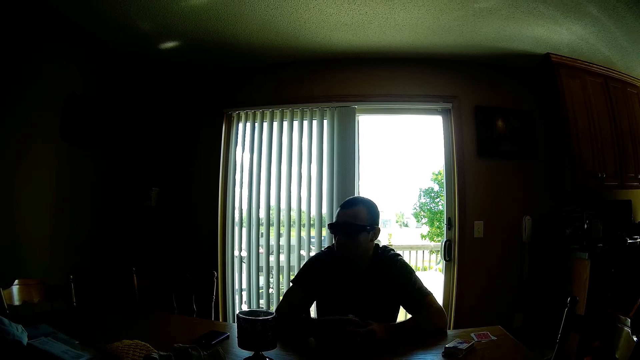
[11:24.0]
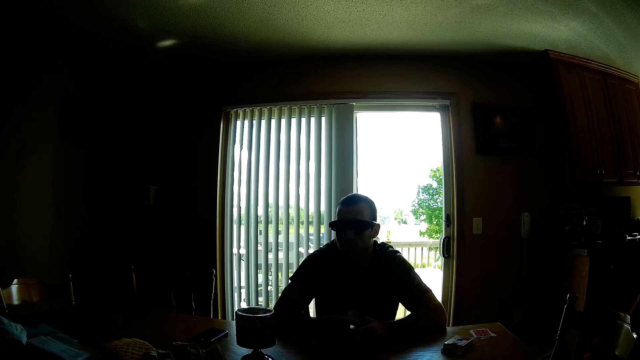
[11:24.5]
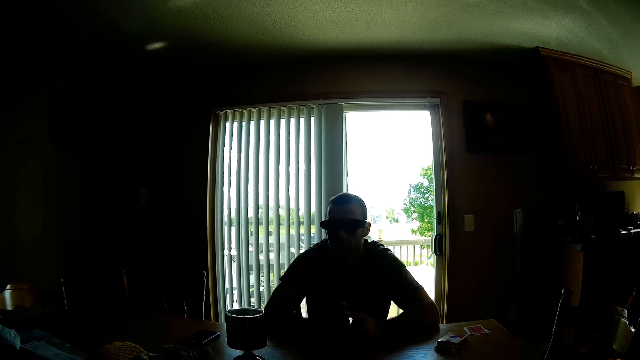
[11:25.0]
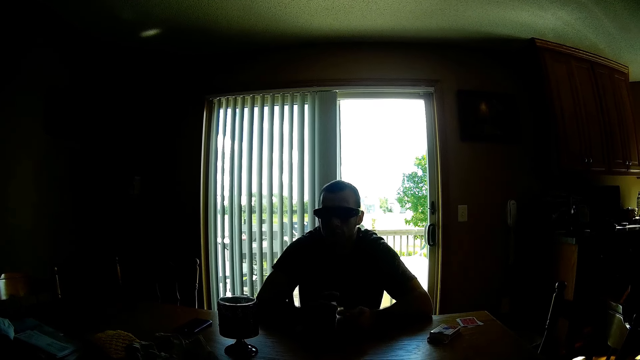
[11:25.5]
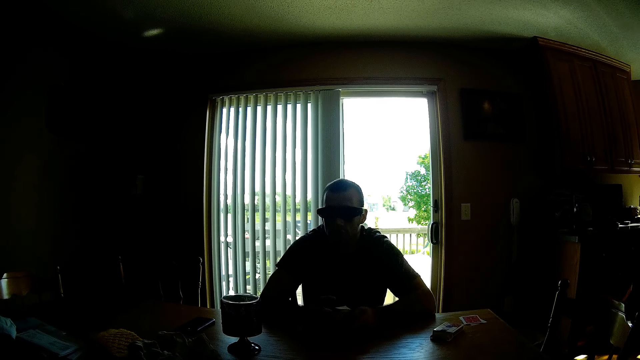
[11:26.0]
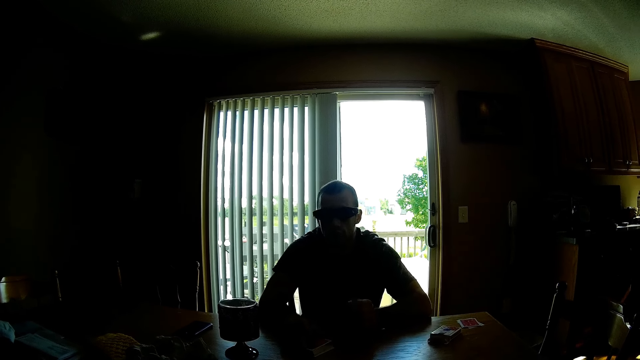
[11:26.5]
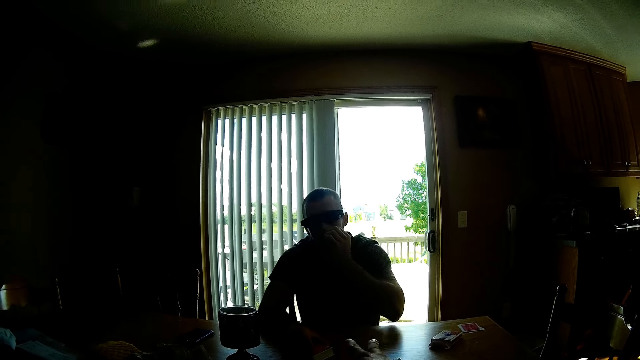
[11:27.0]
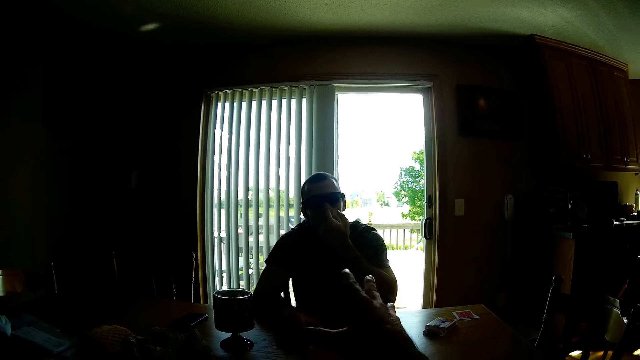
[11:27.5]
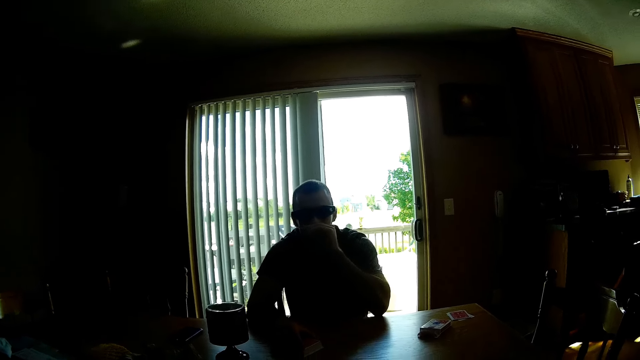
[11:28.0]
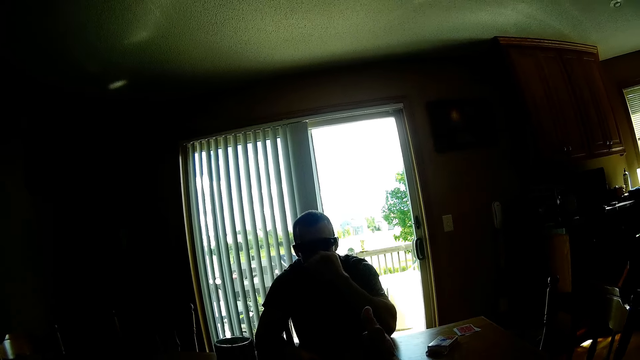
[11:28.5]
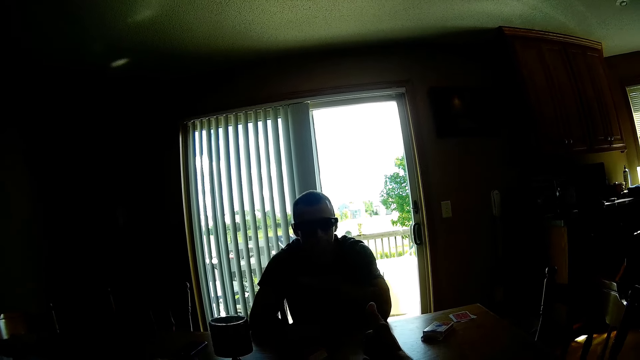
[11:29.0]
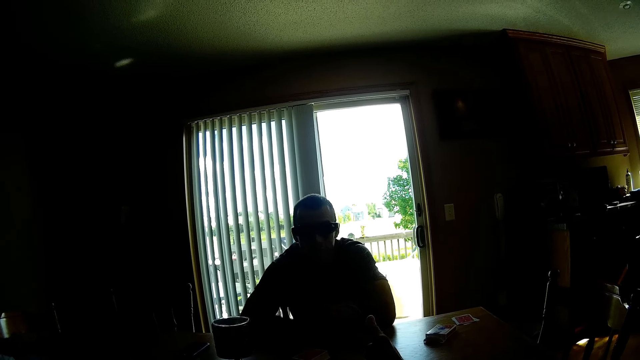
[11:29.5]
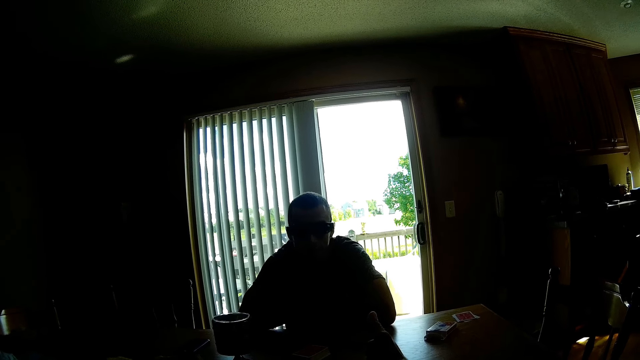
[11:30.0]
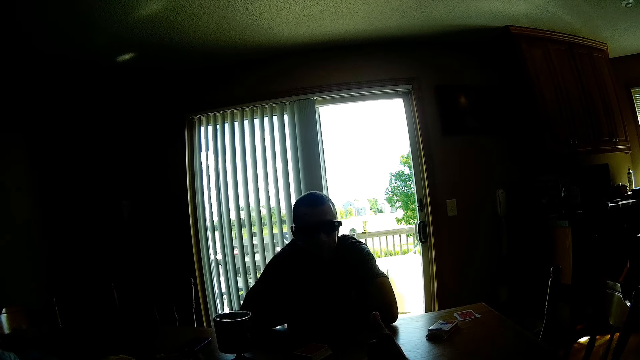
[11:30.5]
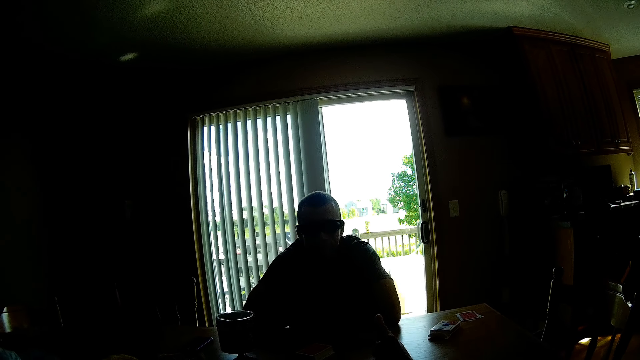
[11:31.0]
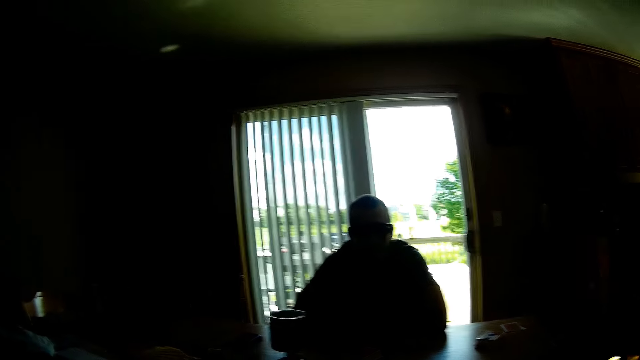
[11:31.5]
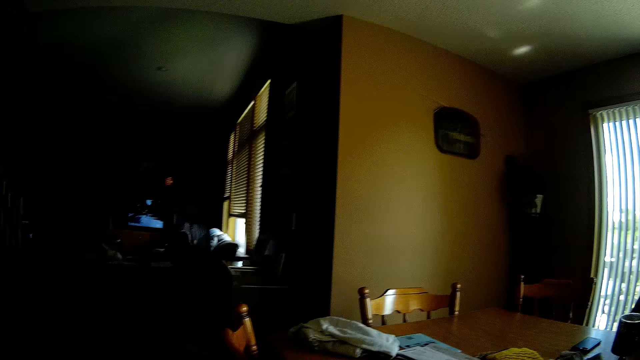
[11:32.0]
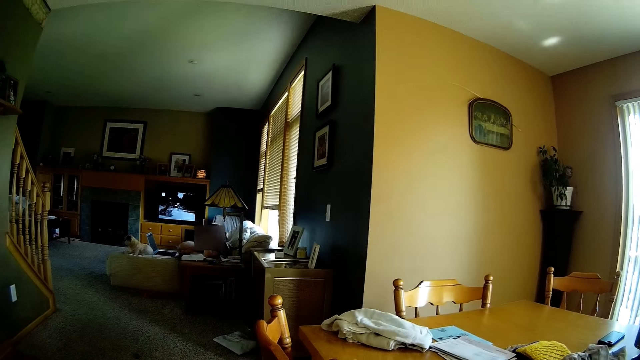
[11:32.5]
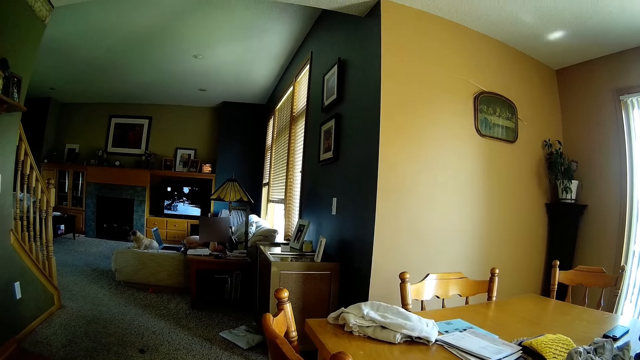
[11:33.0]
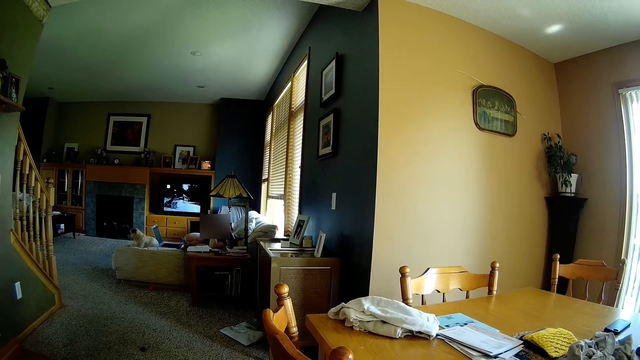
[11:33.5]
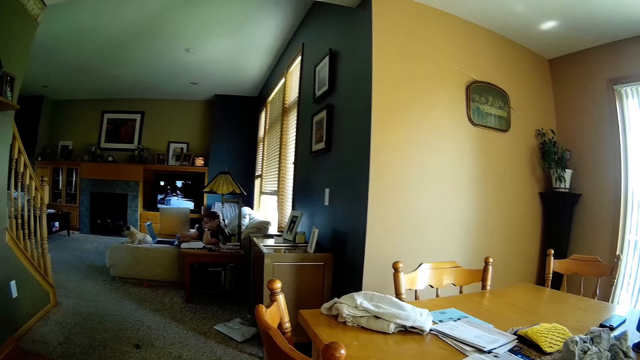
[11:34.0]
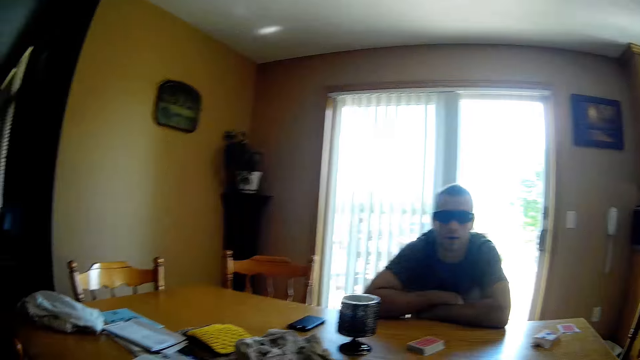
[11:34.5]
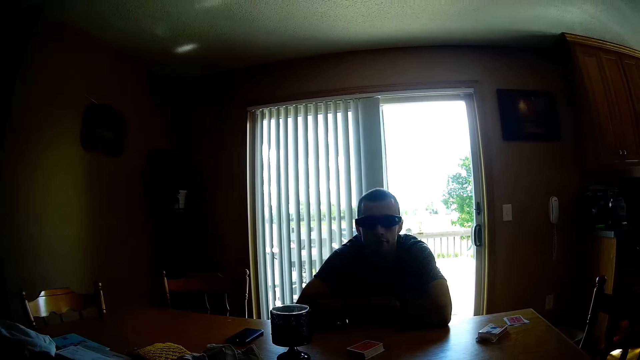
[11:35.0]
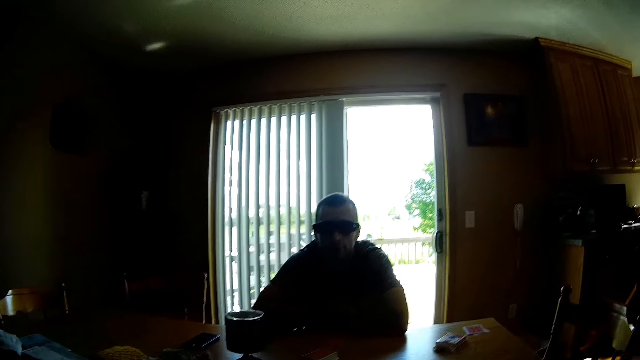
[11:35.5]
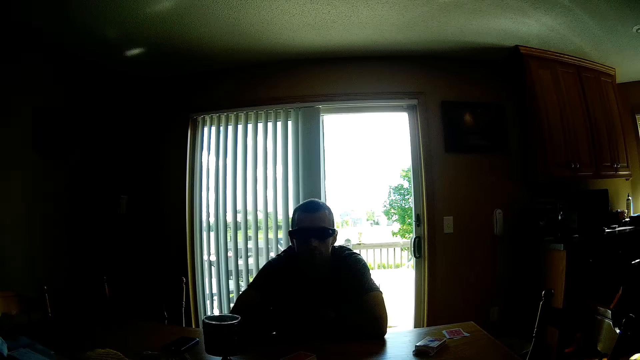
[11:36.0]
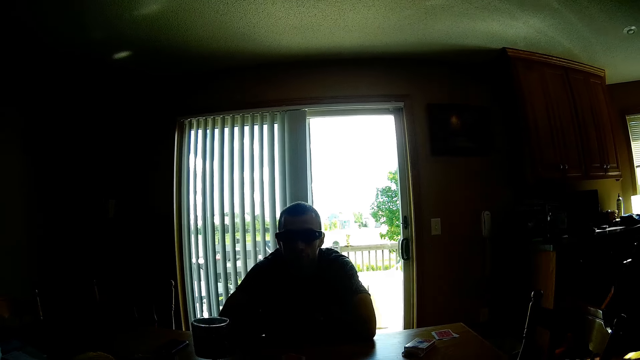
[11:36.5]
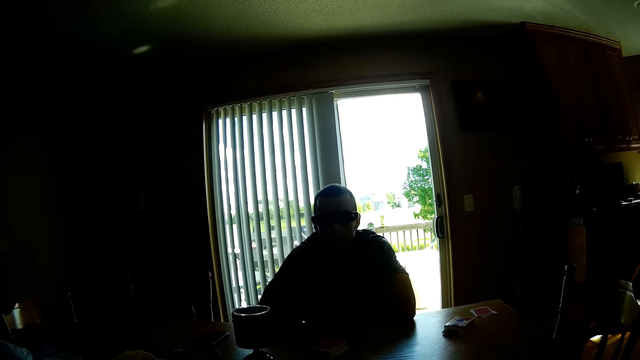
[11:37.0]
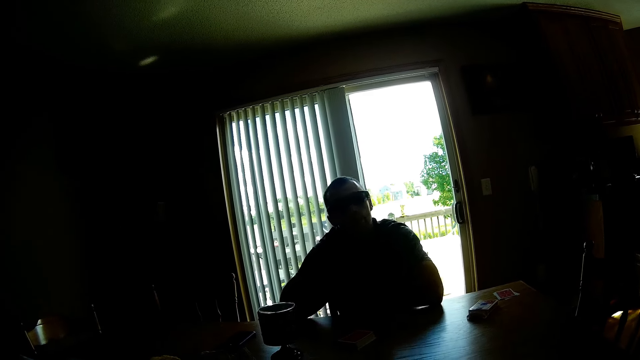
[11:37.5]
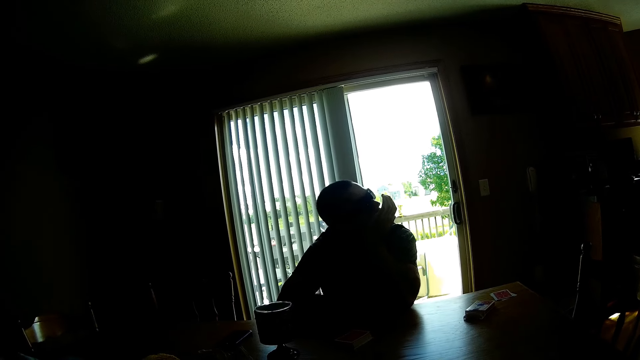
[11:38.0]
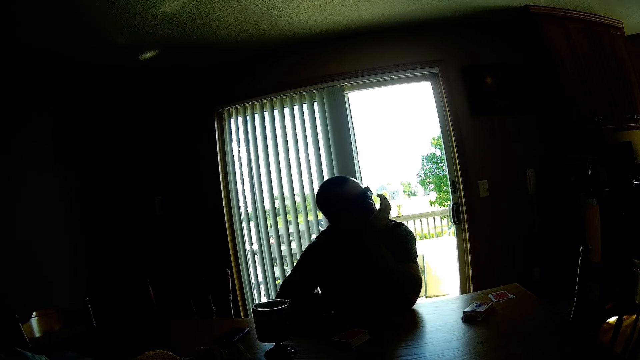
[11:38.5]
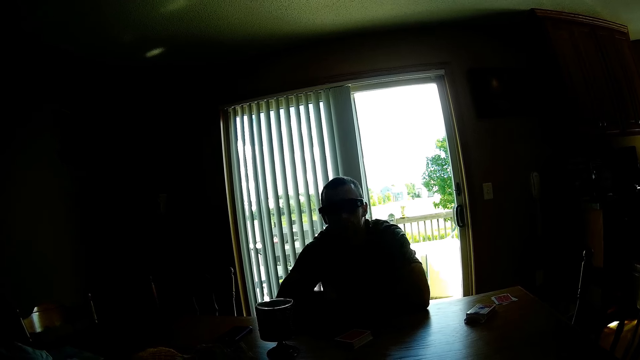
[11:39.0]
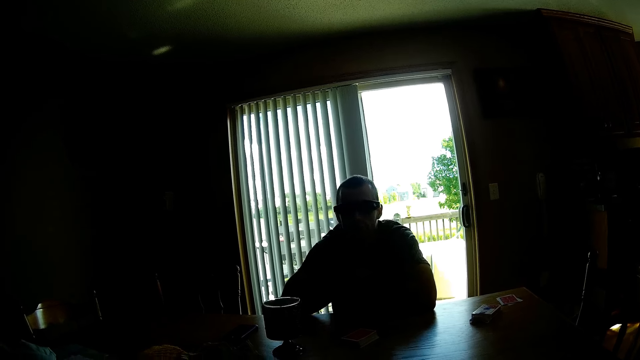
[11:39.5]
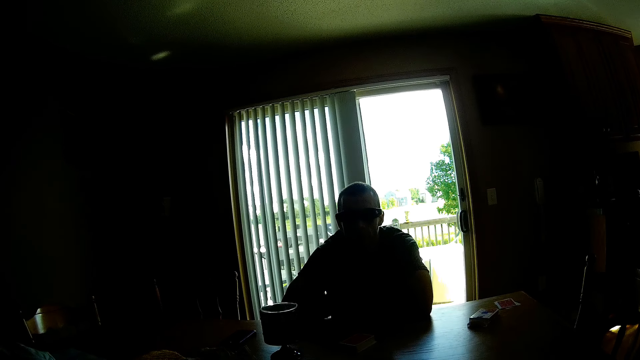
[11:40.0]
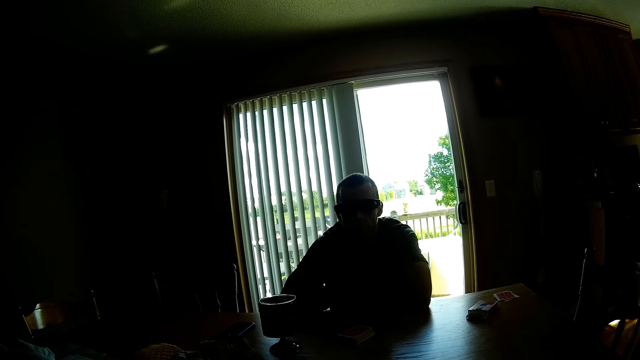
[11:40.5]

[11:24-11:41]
The man converses with the camera wearer. The camera wearer gestures with his right hand. He converses with the man. He looks at the lady. The man converses with the camera wearer.

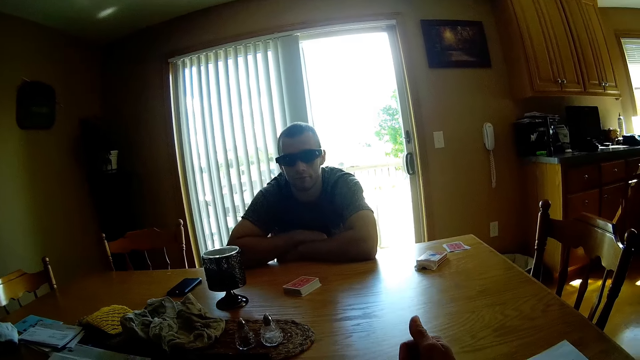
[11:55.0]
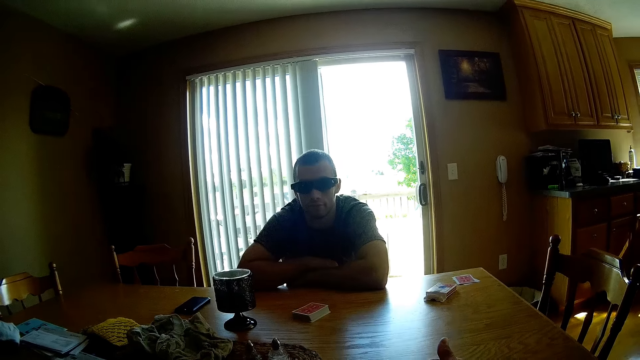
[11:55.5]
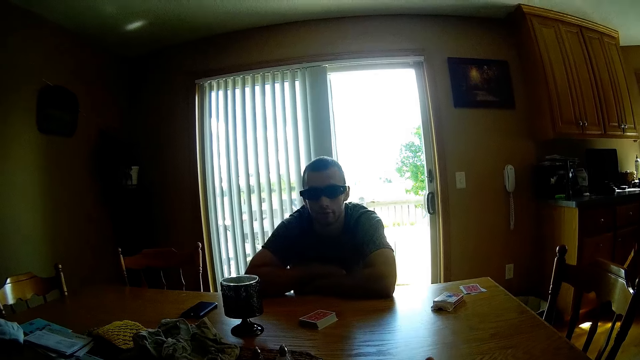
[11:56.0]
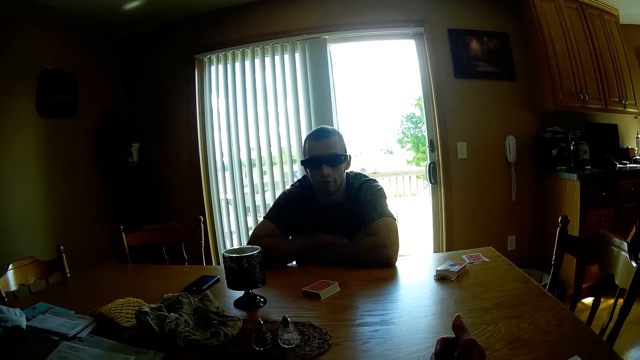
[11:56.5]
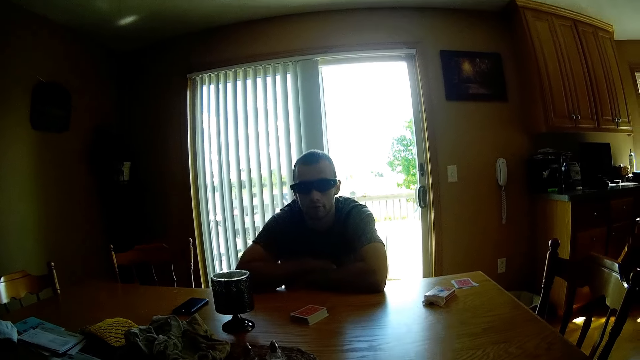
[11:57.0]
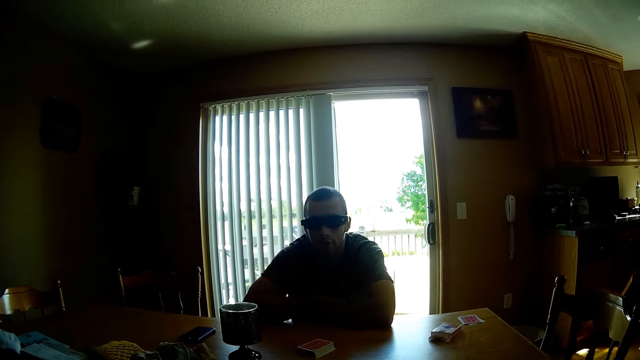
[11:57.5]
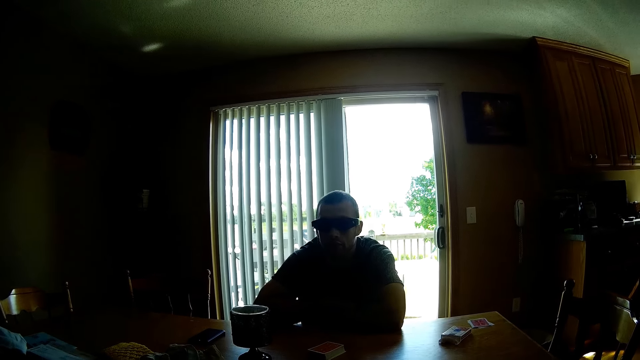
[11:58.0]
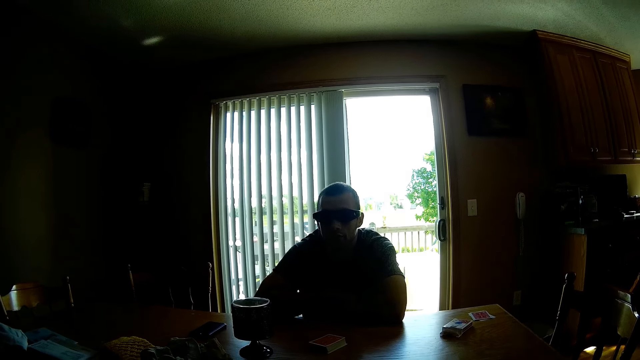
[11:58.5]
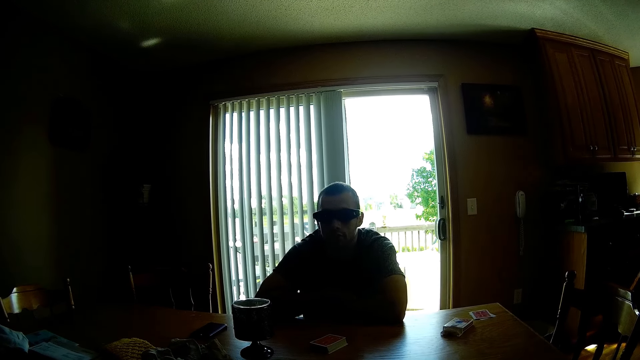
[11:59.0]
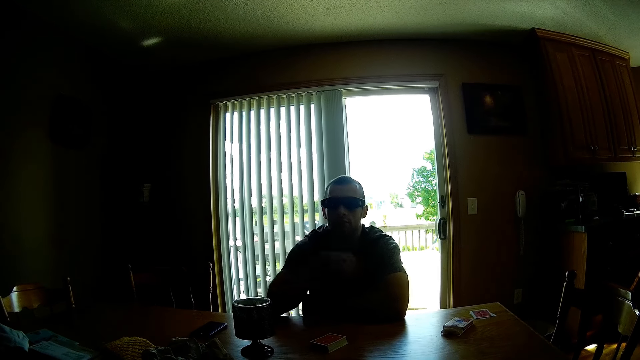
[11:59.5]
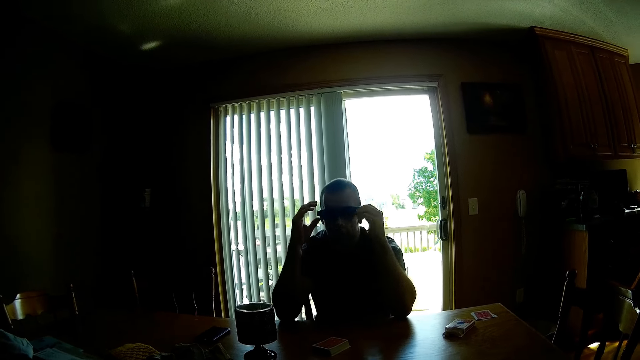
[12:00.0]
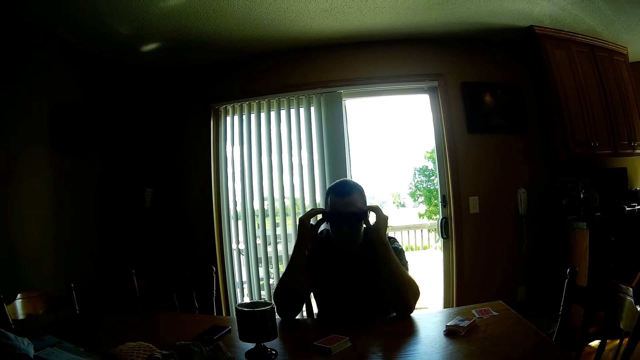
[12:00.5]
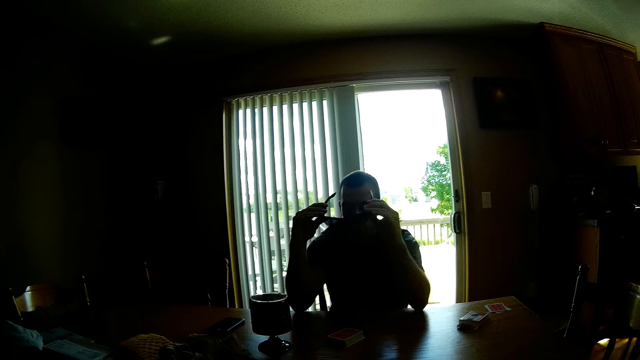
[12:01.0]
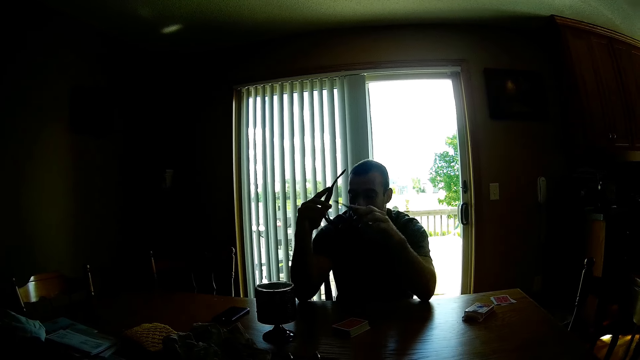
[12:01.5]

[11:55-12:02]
The camera wearer gestures with his right hand. The man removes the sunglasses from his eyes.
